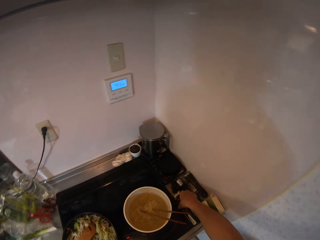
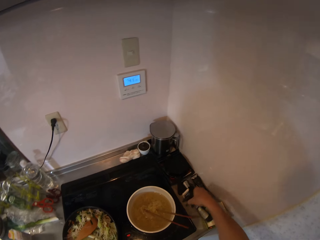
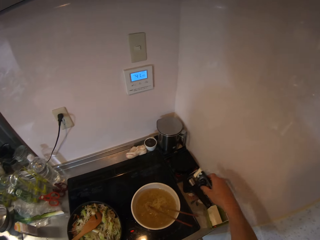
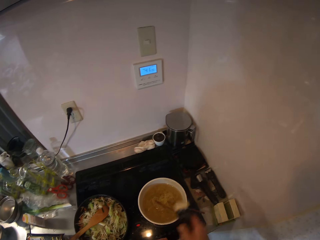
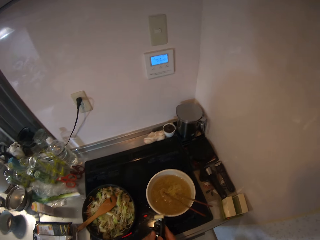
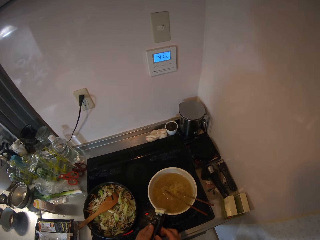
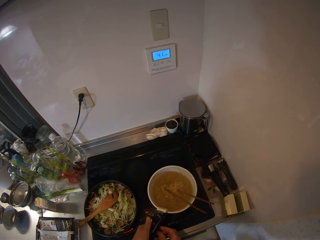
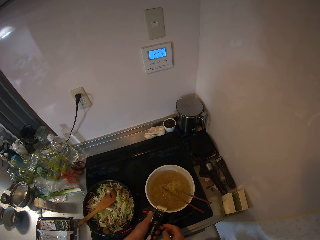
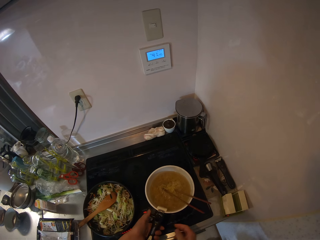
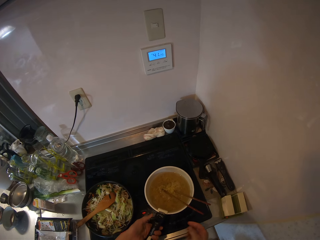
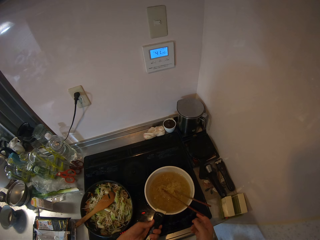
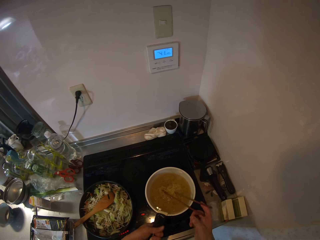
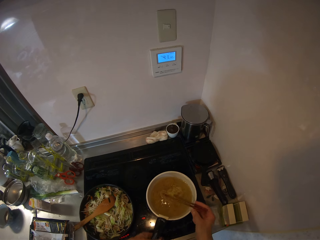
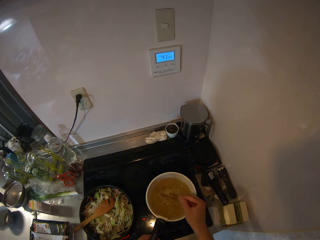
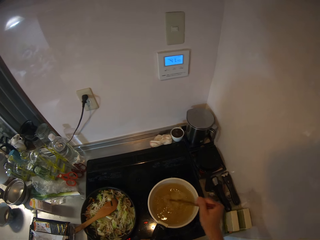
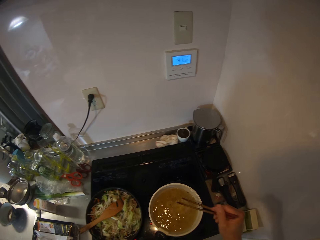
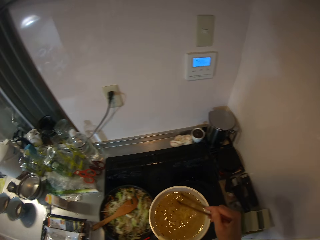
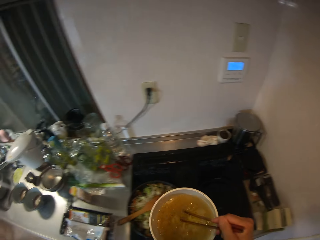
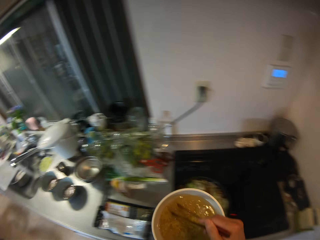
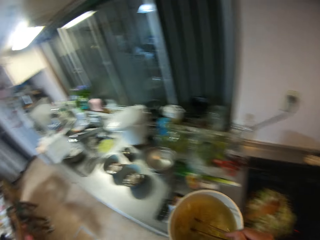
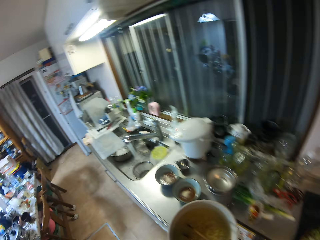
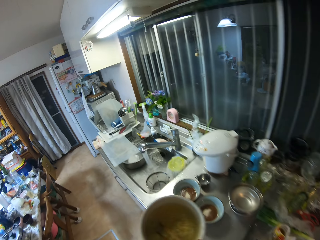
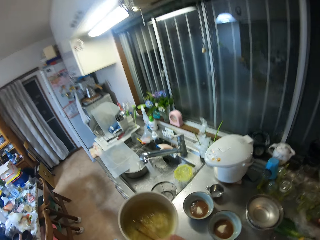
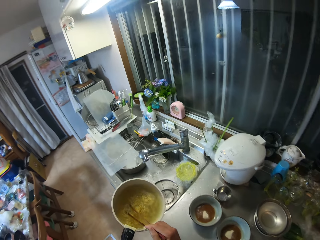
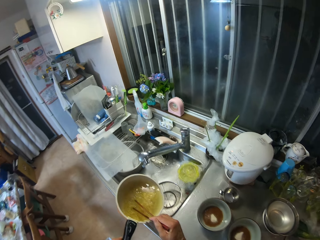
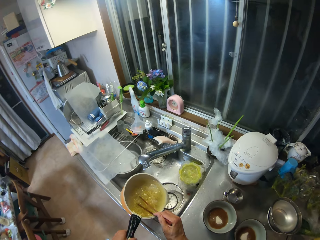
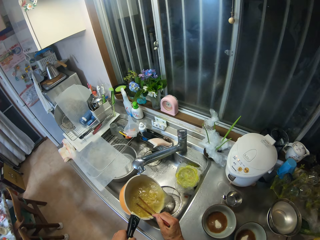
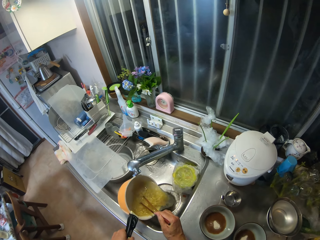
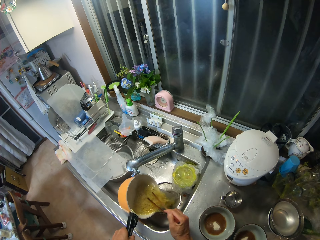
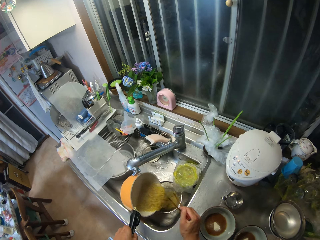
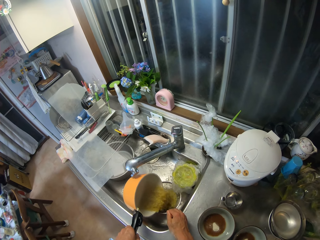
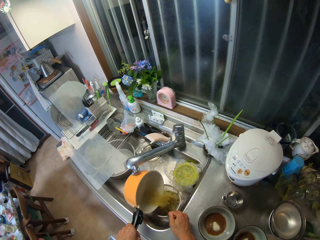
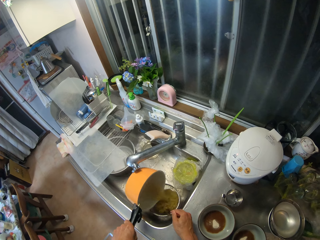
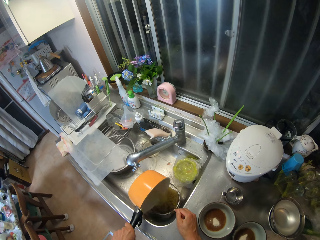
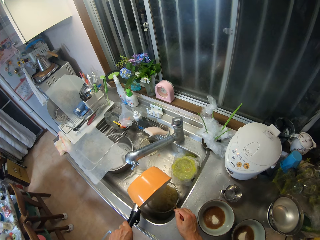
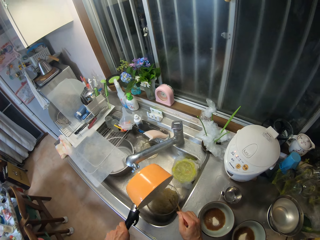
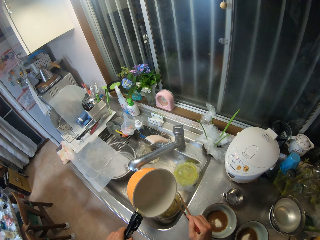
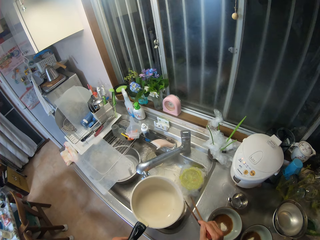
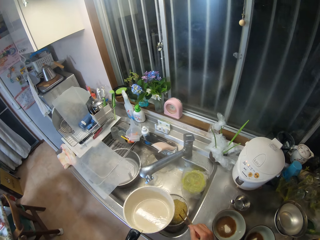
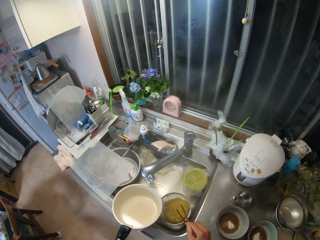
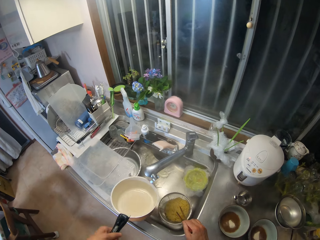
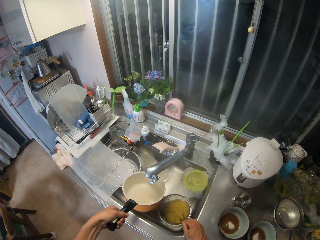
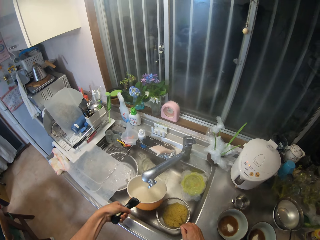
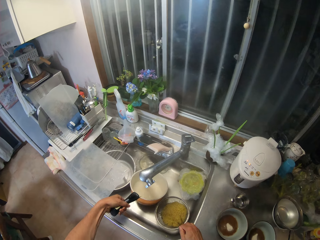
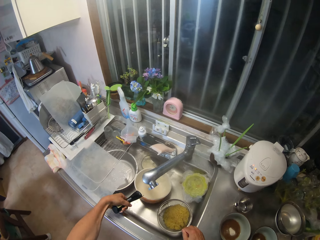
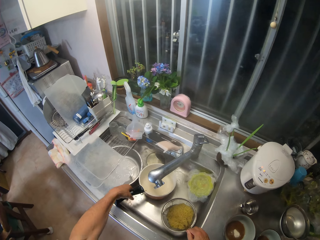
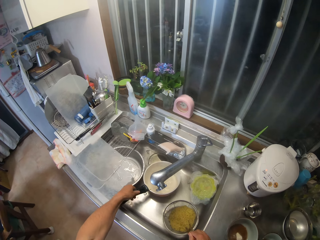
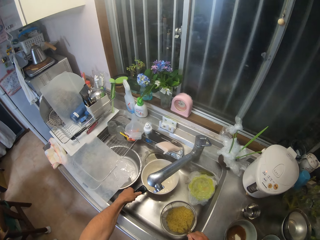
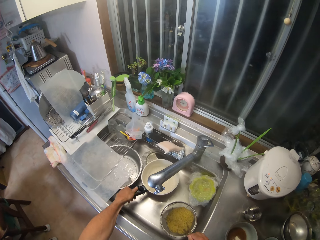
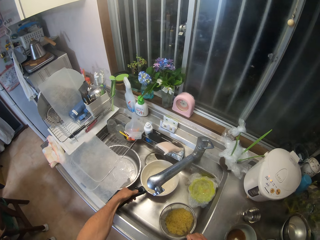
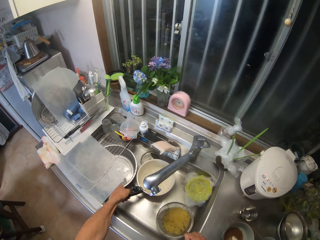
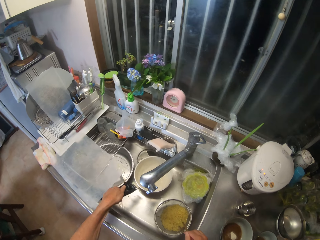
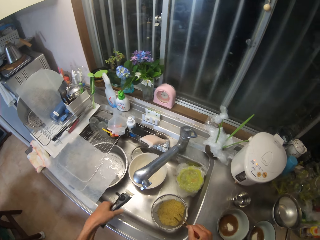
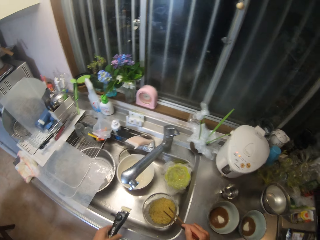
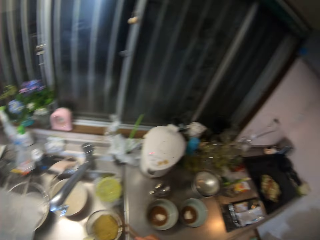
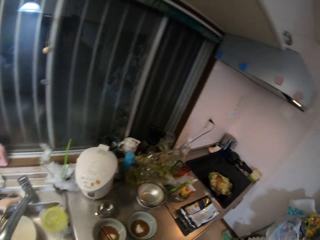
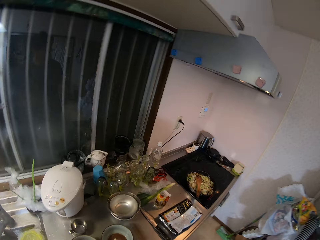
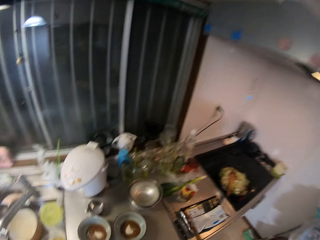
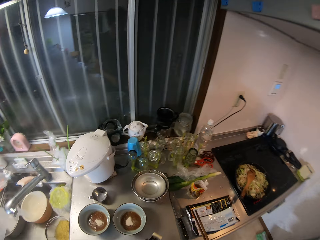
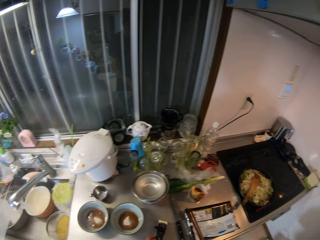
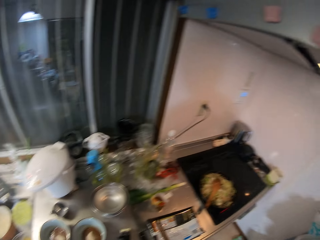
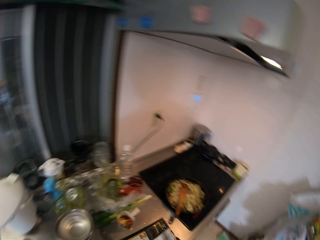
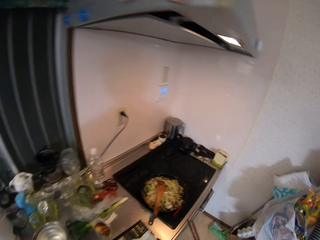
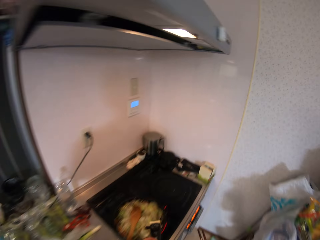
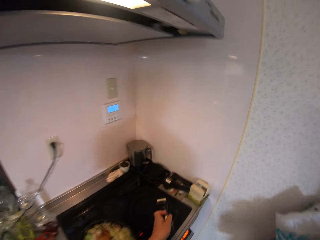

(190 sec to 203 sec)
The camera wearer picks up a pan gripper from the side of the gas cooker with her right hand. She holds the bowl. She fixes the pan gripper on the pot of noodles. She removes the pot of noodles from the gas cooker and walks towards the sink with the pot of noodles in her hands. She moves to the left. She pours the noodles into the stainless sieve in the sink. She drops the empty pot in the sink. She removes the pan gripper from the pot. She moves to the right.

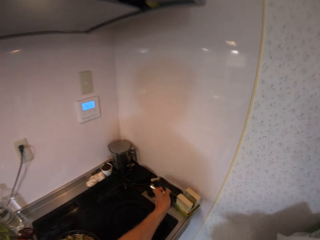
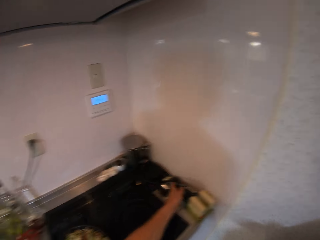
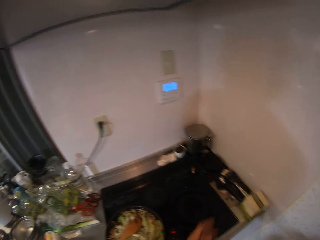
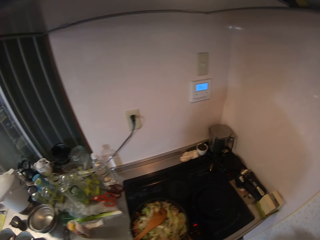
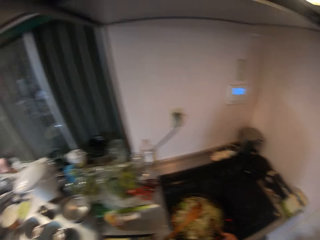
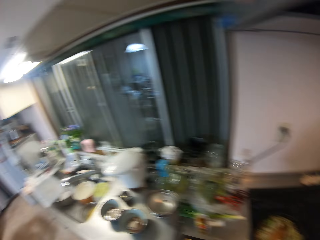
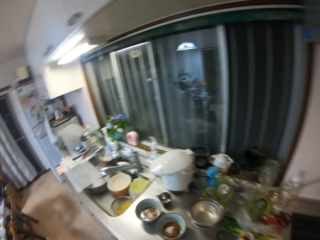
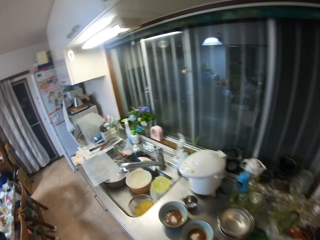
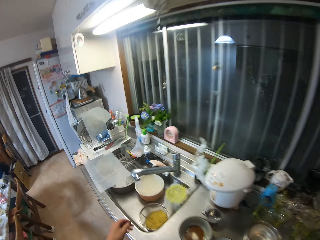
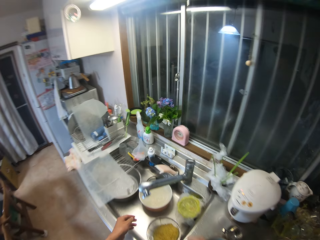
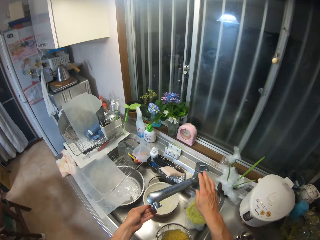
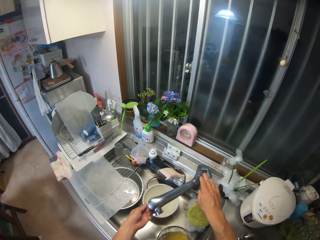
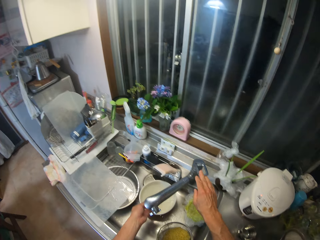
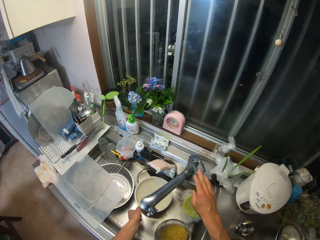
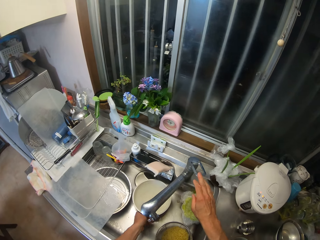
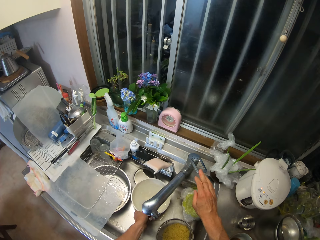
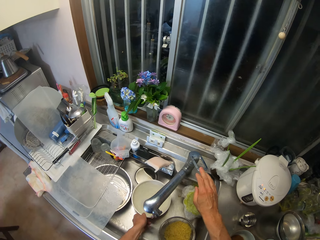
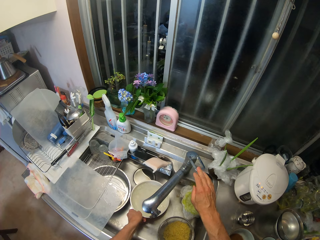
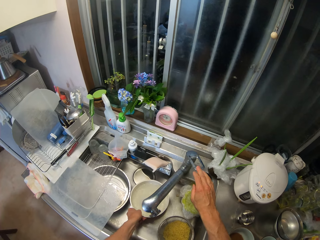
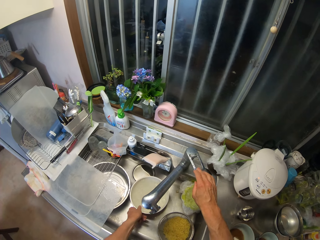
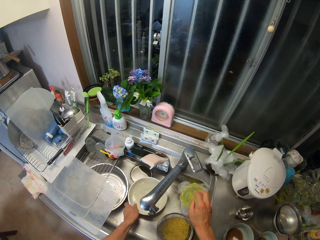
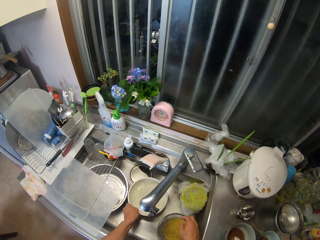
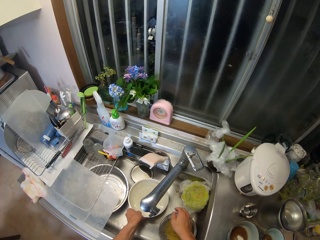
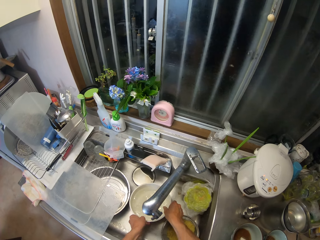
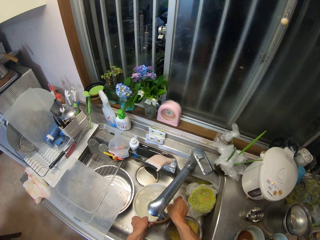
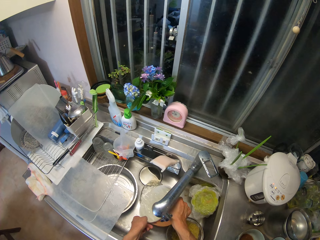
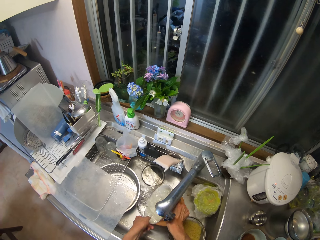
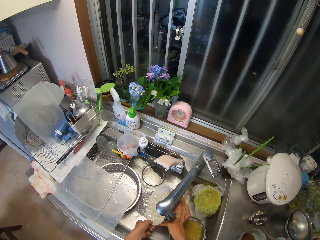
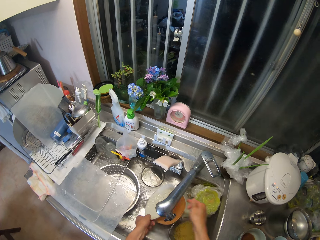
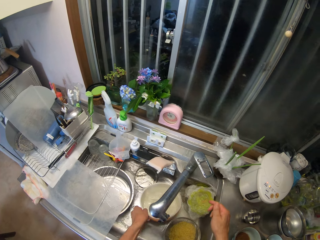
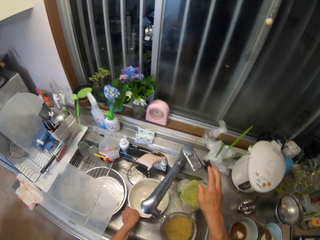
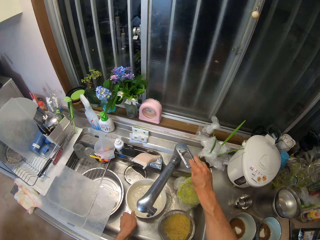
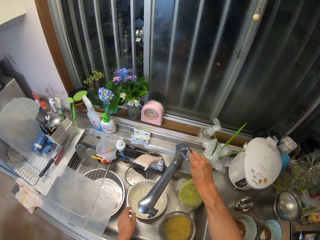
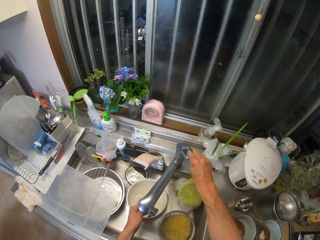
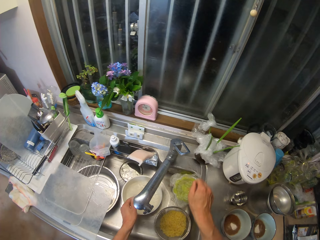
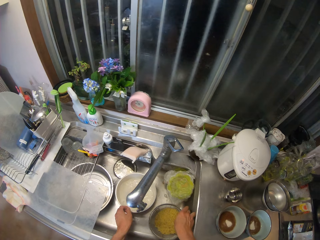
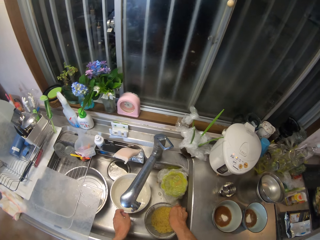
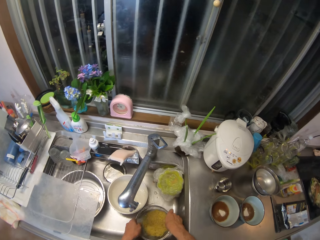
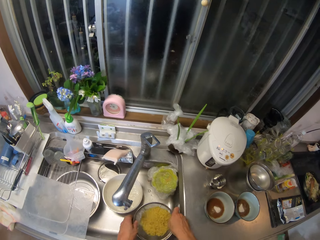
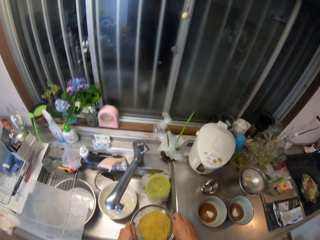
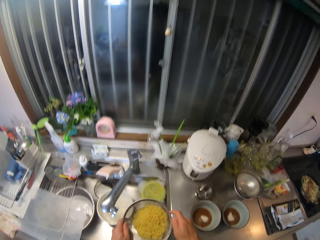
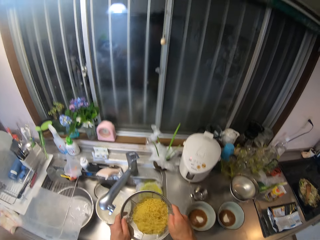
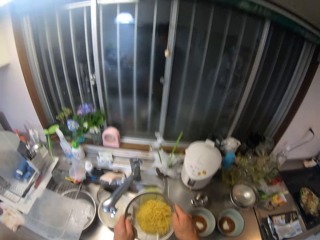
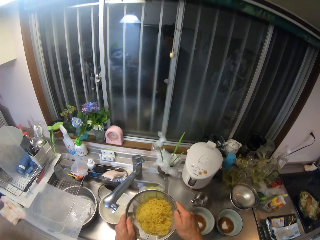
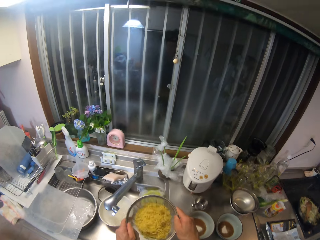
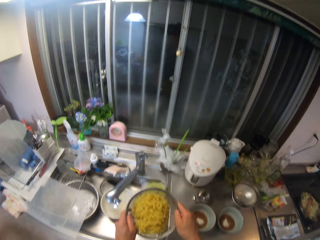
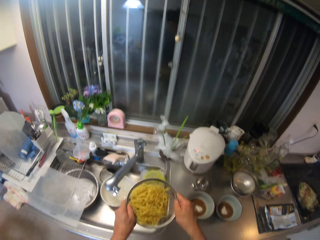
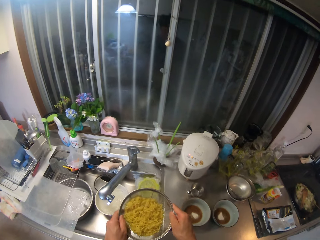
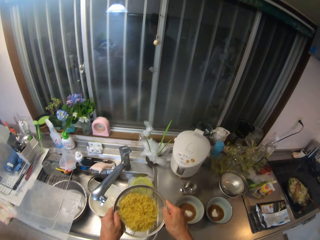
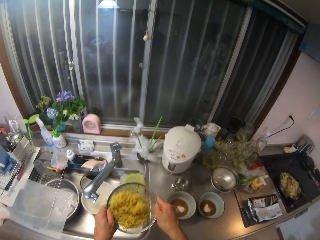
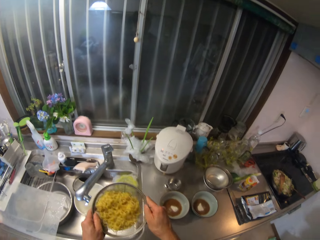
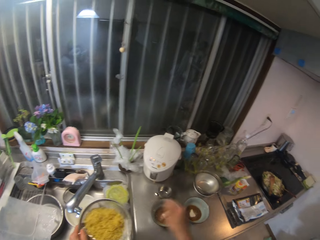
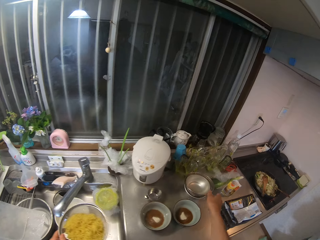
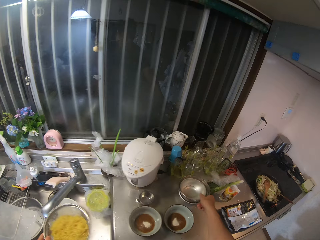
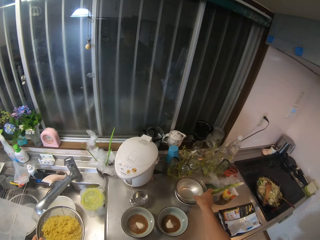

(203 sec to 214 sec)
The camera wearer drops the pan gripper beside the gas cooker. She moves to the left. She opens the water tap. She picks up the bowl. She turns off the tap in the sink. She pours the water in the pot. She turns on the tap in the sink. She picks up the oil filter. She drains the water in the noodles. She shakes the oil filter.
